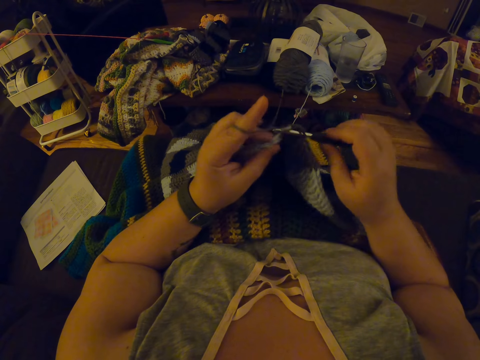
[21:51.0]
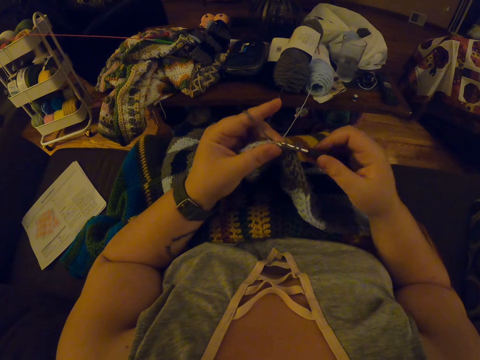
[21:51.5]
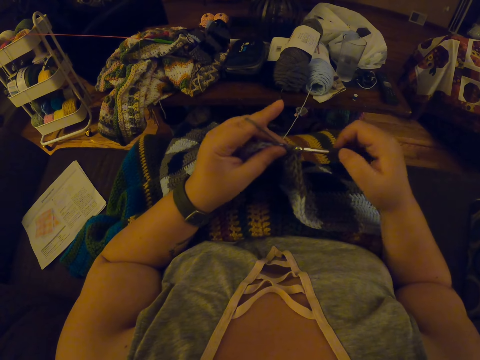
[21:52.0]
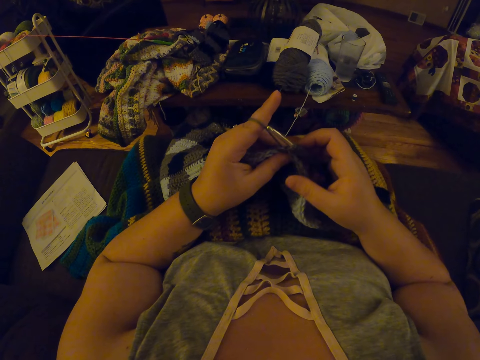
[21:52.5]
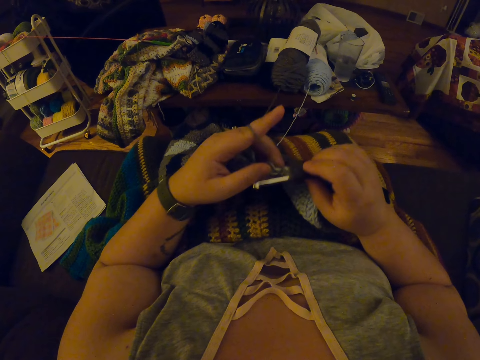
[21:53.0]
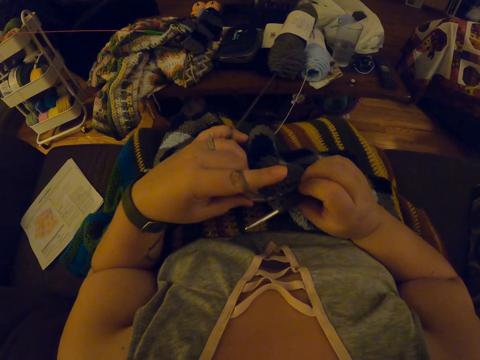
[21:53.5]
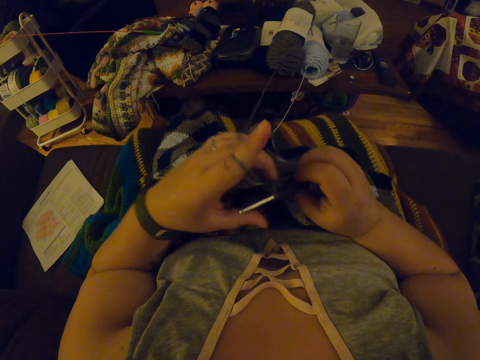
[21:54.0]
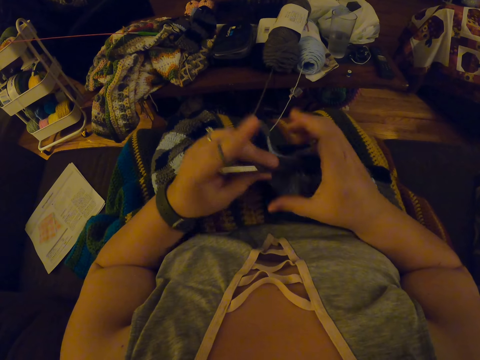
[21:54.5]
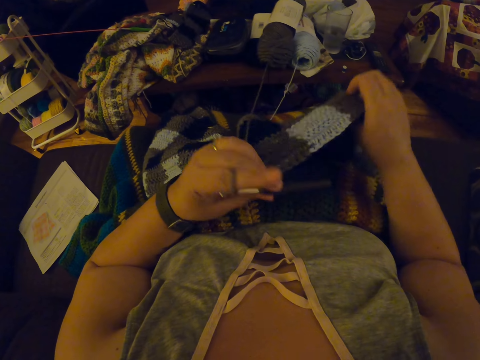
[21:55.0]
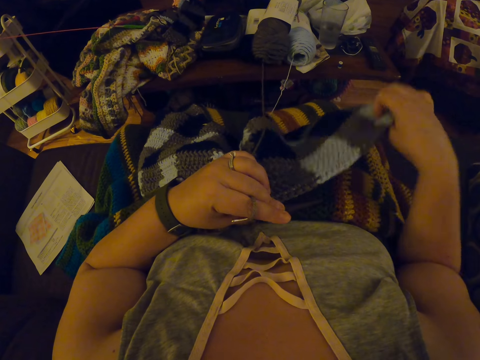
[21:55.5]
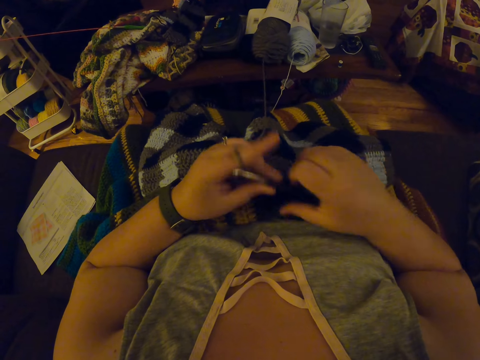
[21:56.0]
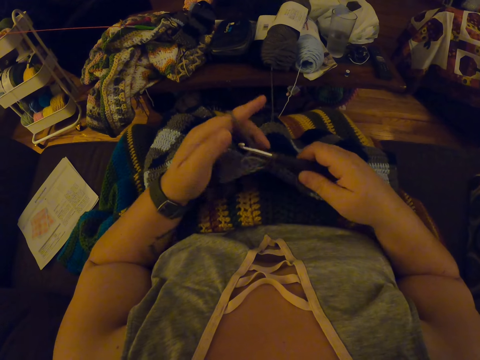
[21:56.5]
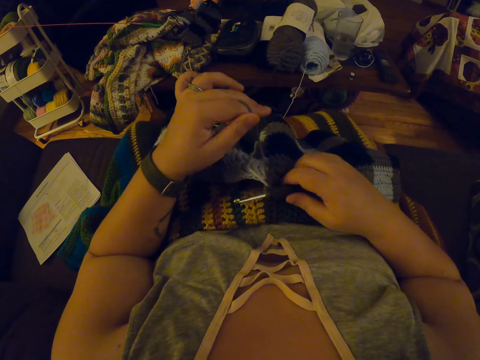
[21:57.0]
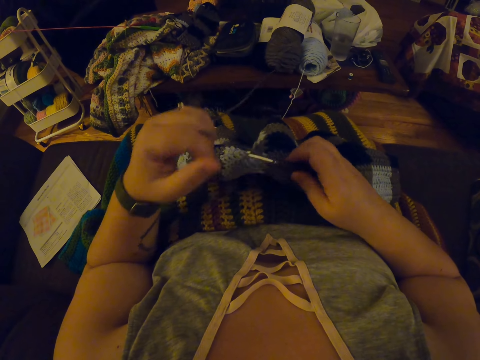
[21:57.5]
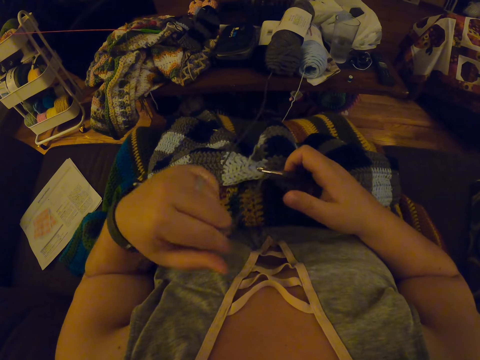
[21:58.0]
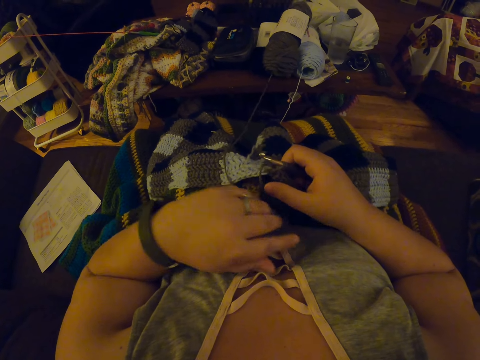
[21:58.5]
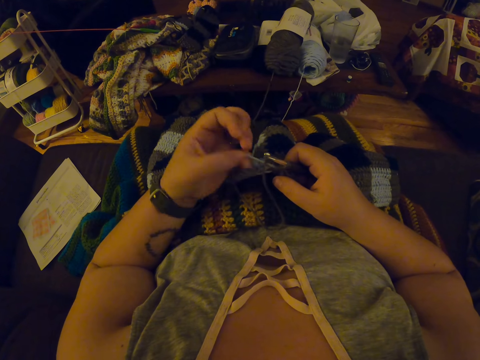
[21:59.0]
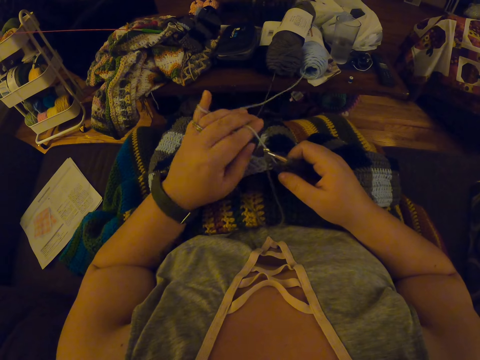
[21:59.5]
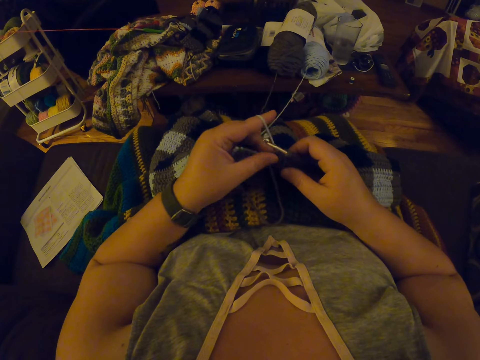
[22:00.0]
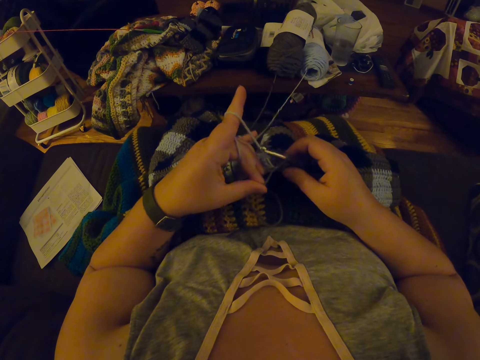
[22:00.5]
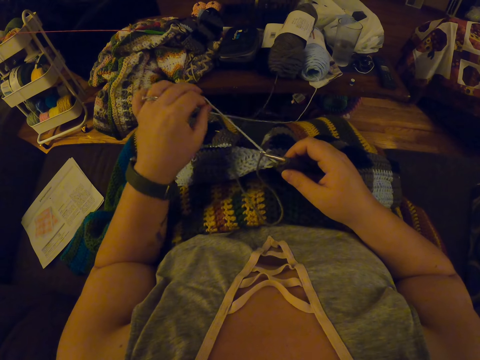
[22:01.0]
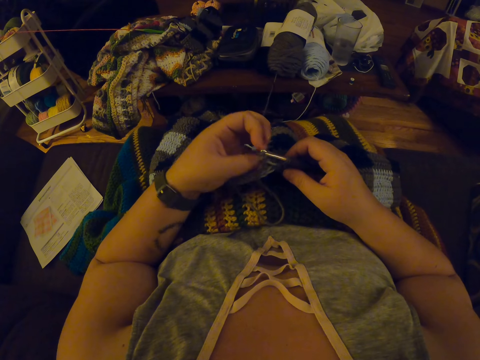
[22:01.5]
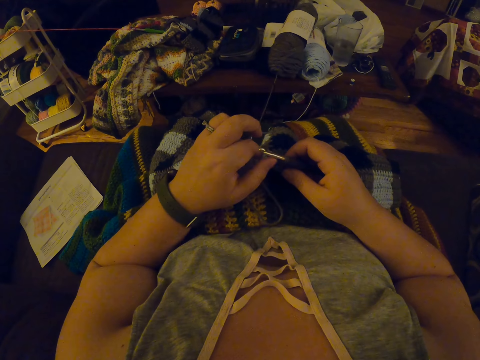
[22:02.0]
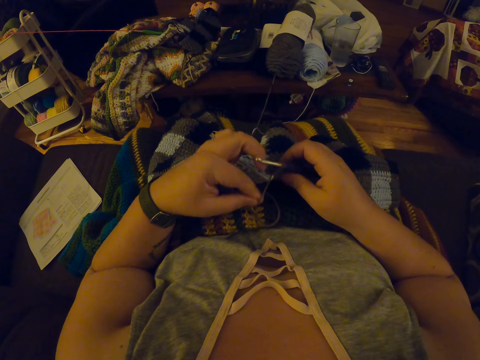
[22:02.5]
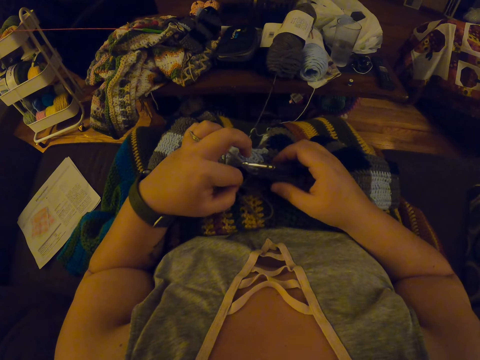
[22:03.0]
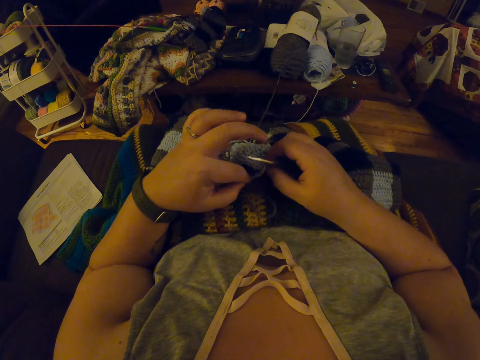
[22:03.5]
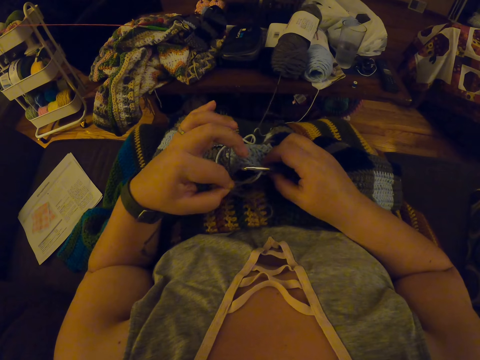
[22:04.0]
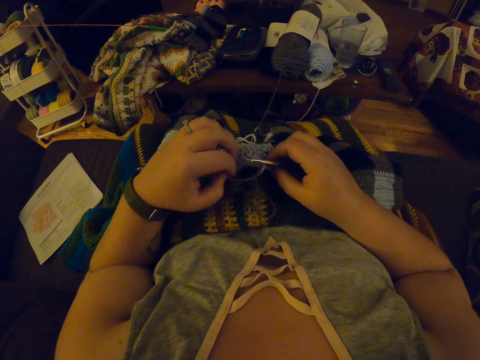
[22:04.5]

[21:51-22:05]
The camera wearer pulls the yarn or knitting thread inside the fabric with her left hand. She passes the crochet hook in her right hand to her left hand. She adjusts the fabric on her lap with her right hand. She passes the crochet hook in her left hand to her right hand. She lifts the yarn with her left hand. She pulls out the knitting thread from the fabric. She drops the yarn in her left hand on her lap. She twists the yarn around her left hand. She releases the yarn in her left hand again. She pulls out the knitting thread from the fabric. She twists the yarn around her left hand again.

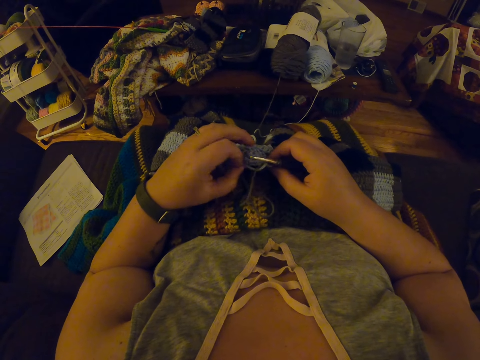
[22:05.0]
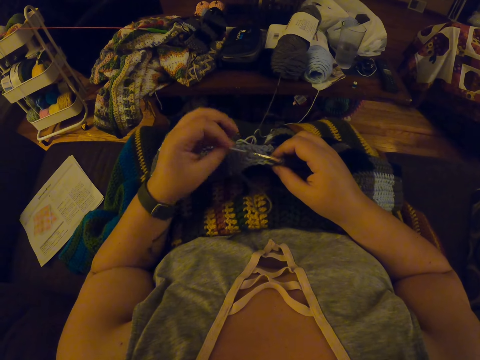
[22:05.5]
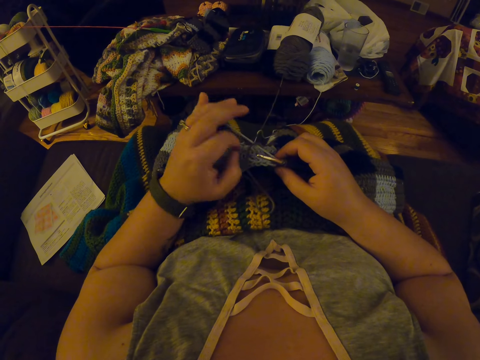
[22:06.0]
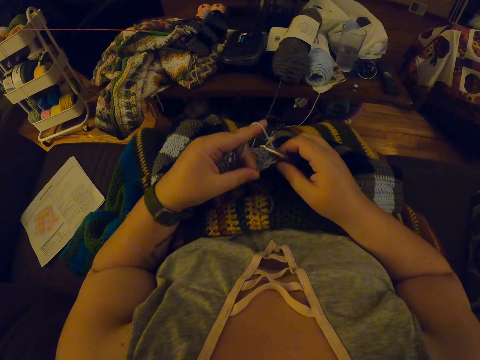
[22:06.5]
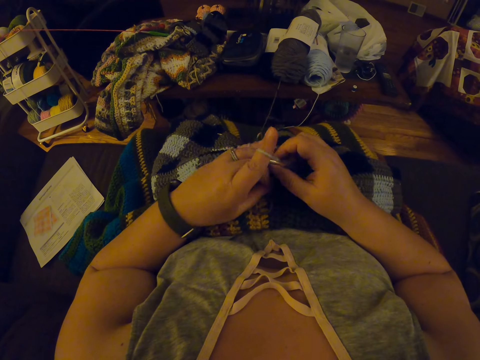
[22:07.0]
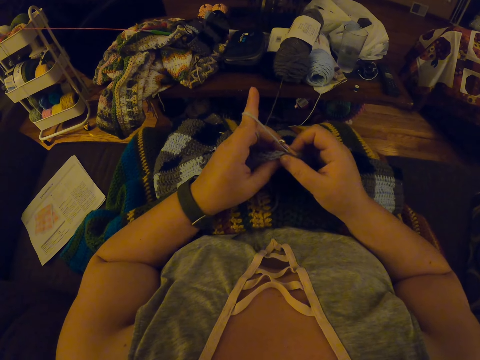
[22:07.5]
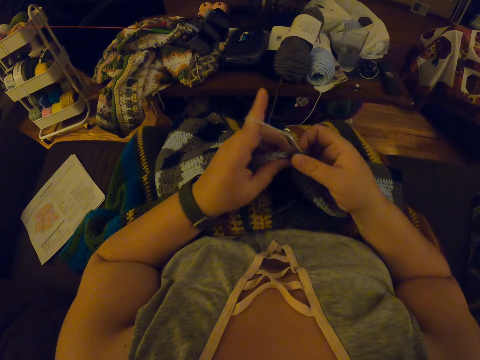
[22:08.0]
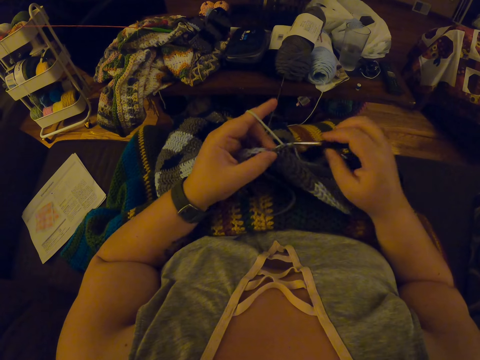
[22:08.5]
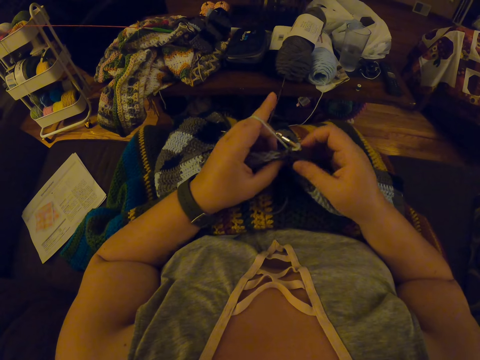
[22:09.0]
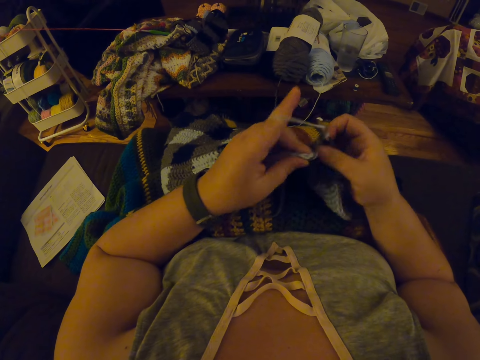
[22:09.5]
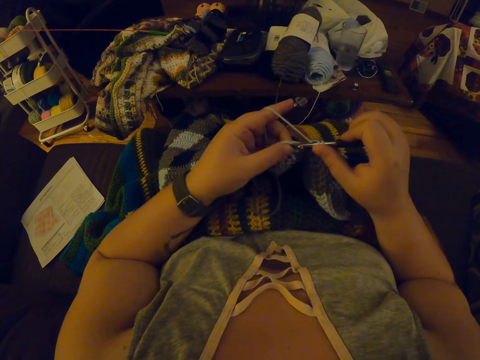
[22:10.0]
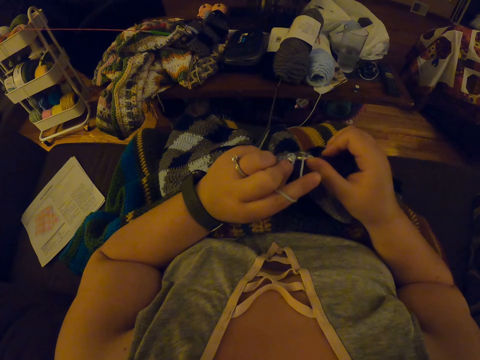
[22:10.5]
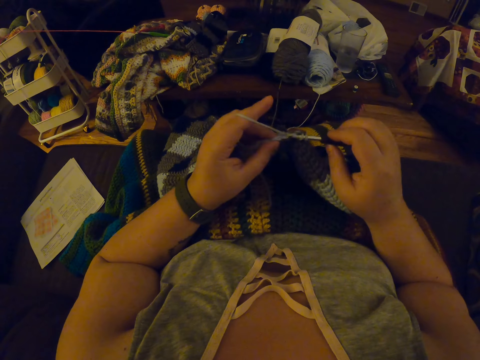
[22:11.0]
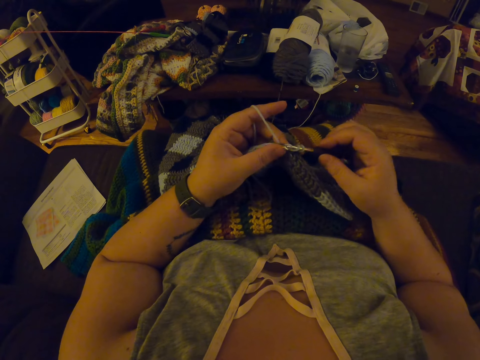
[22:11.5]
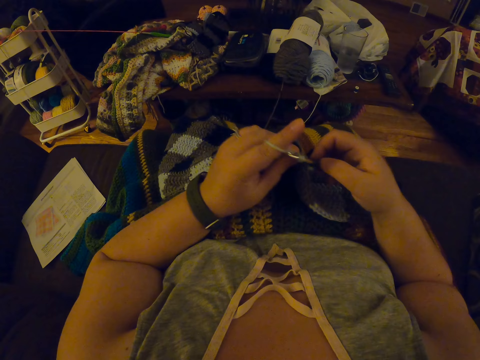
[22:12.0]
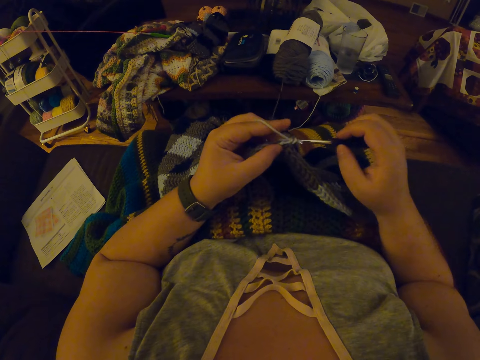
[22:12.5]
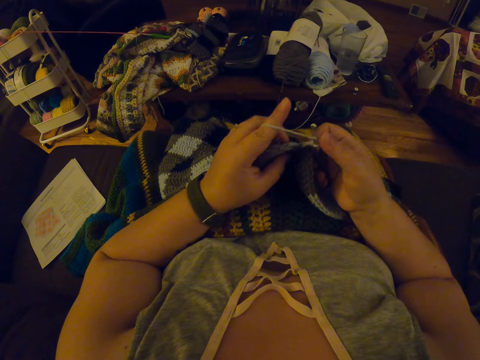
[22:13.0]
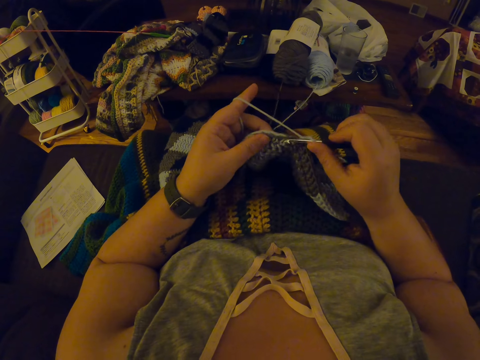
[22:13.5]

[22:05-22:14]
The camera wearer coils a knitting thread on a finger. They knit a piece of fabric with a knitting needle.

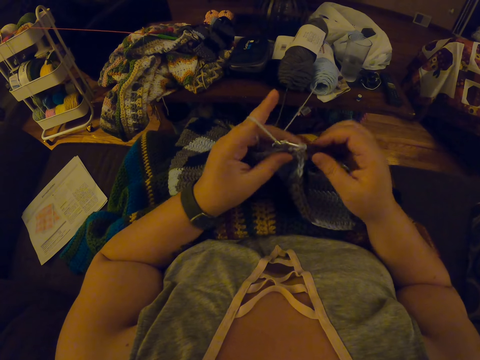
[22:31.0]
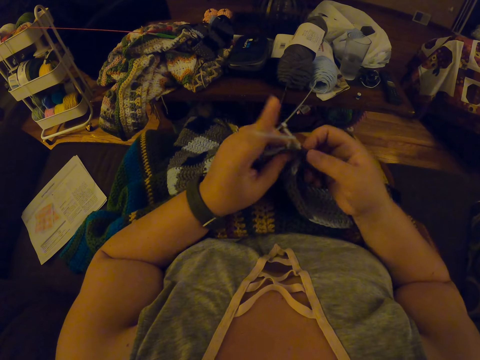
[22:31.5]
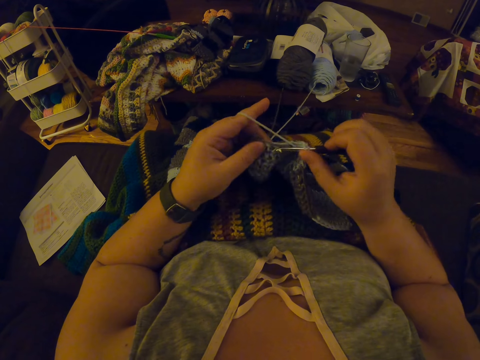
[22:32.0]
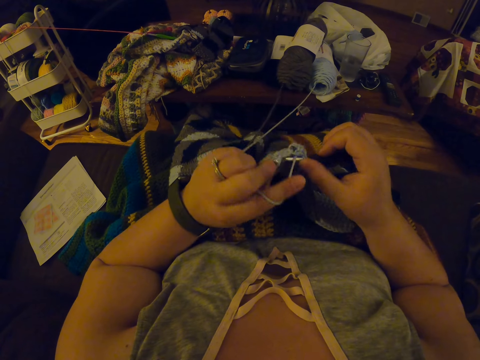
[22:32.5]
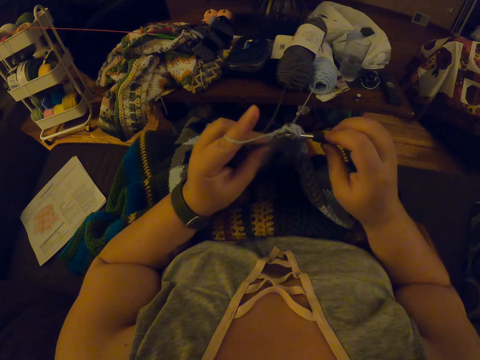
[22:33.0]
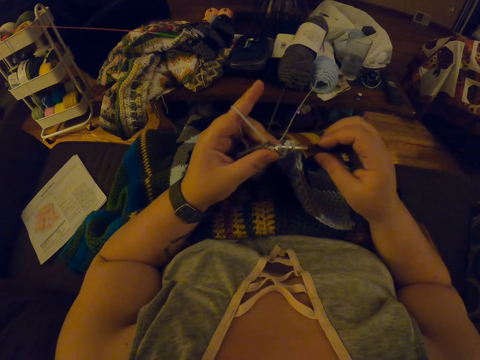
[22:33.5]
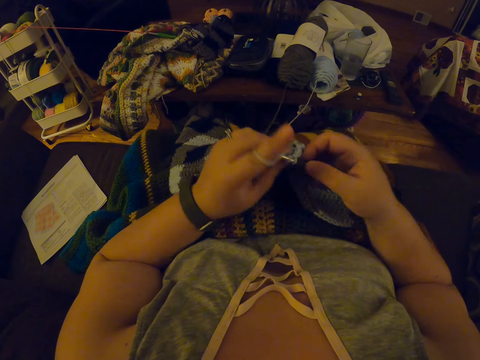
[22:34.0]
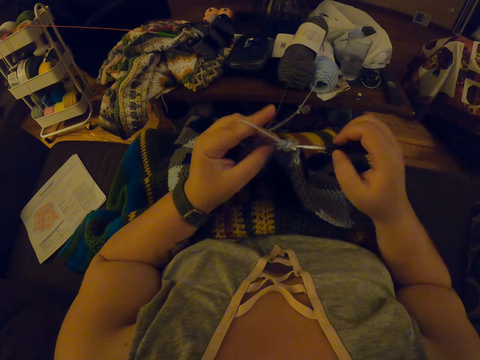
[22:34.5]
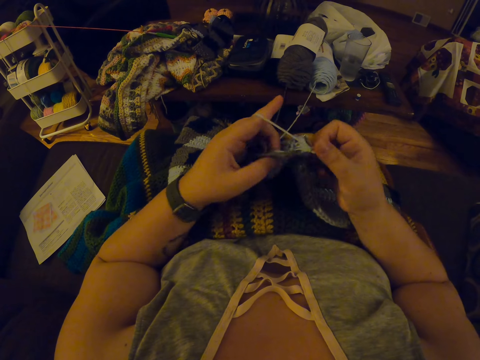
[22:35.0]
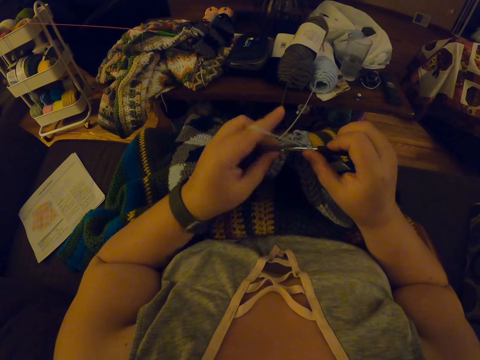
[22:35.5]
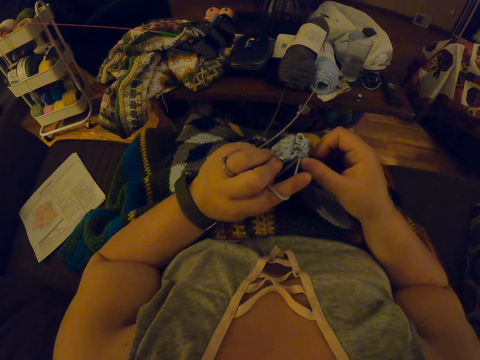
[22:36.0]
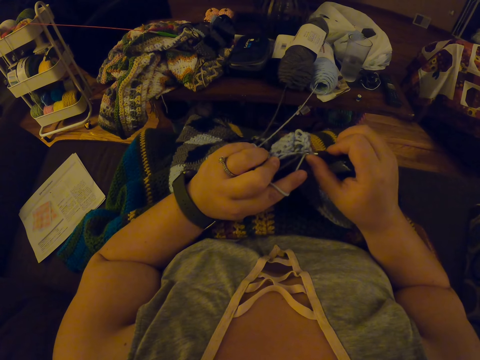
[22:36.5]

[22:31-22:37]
The camera wearer adjusts a piece of knitted fabric on a lap. They knit the piece of fabric with a knitting needle.
